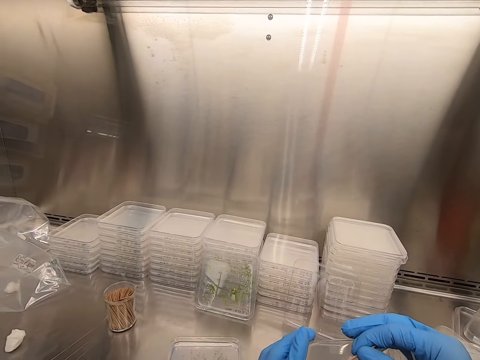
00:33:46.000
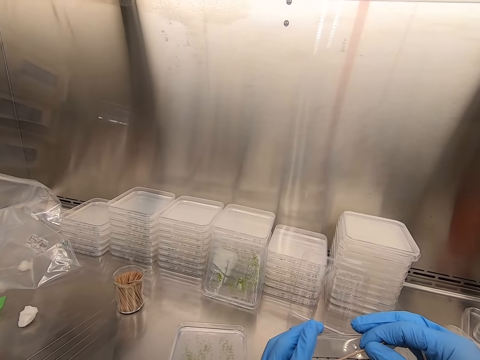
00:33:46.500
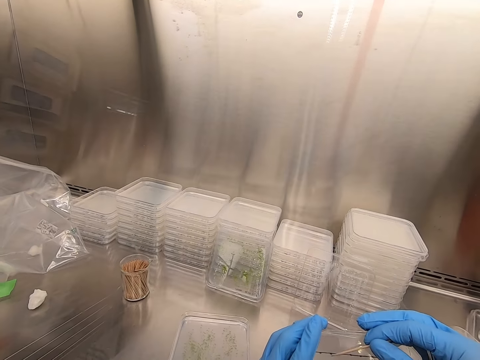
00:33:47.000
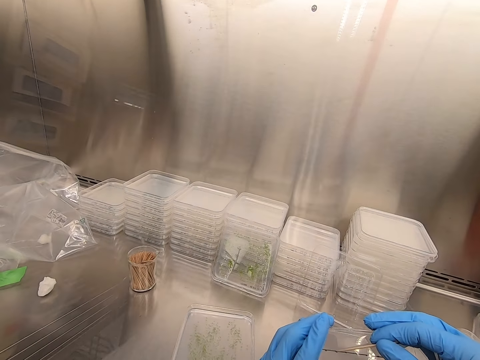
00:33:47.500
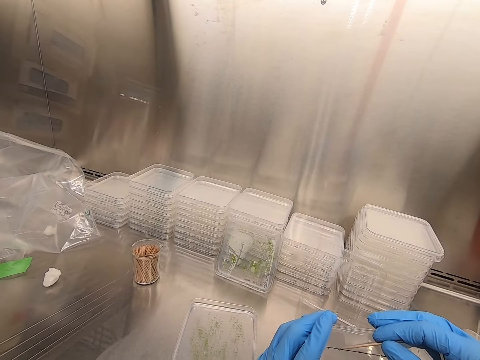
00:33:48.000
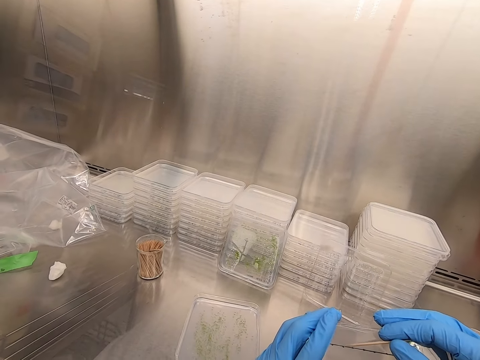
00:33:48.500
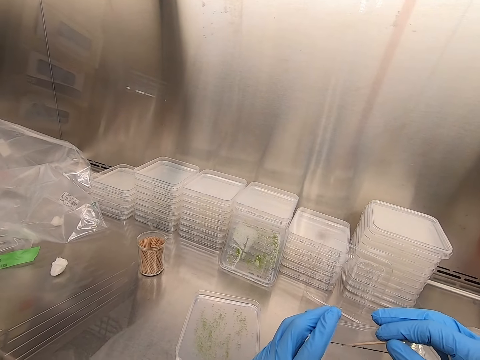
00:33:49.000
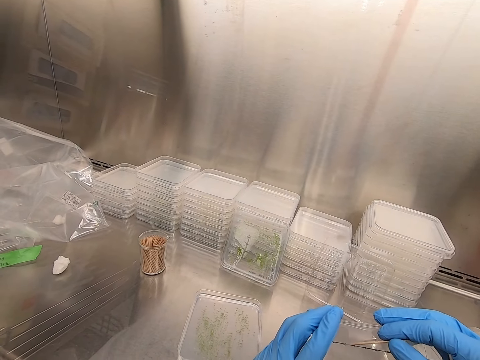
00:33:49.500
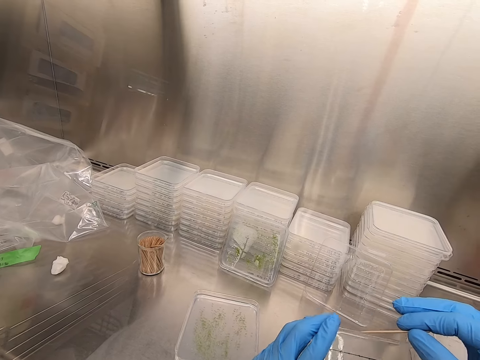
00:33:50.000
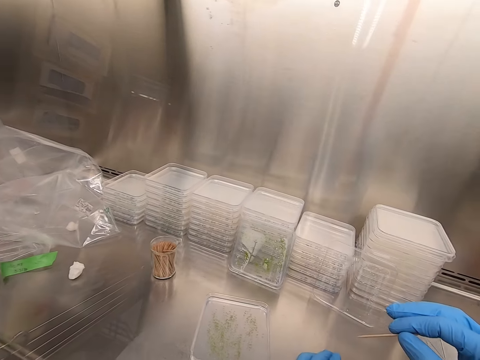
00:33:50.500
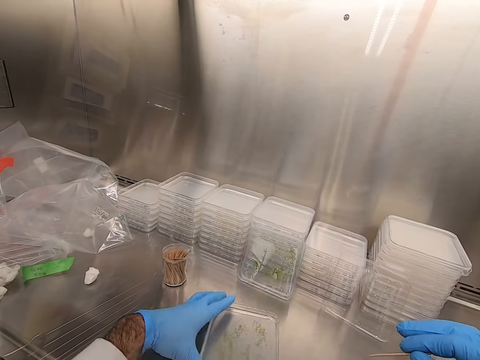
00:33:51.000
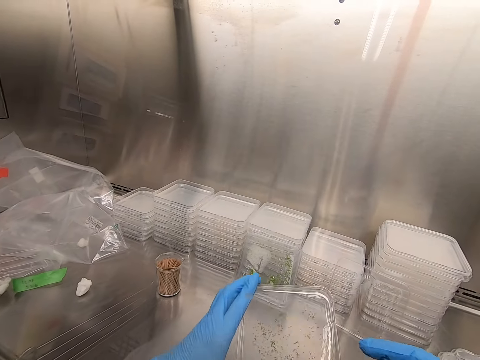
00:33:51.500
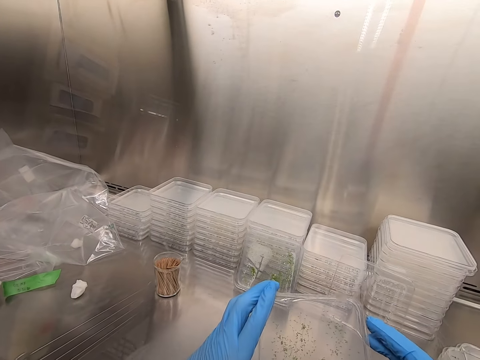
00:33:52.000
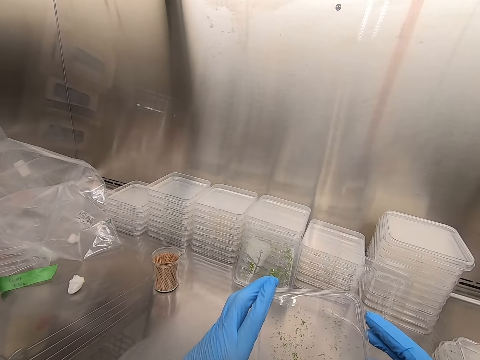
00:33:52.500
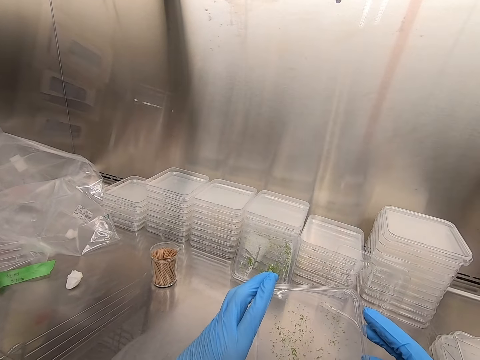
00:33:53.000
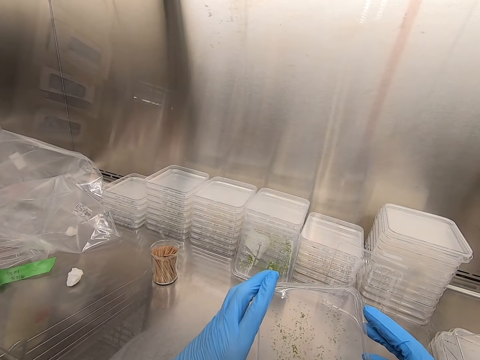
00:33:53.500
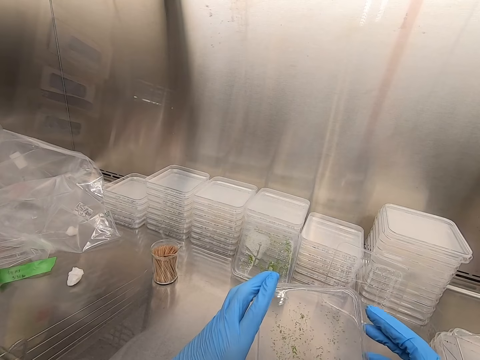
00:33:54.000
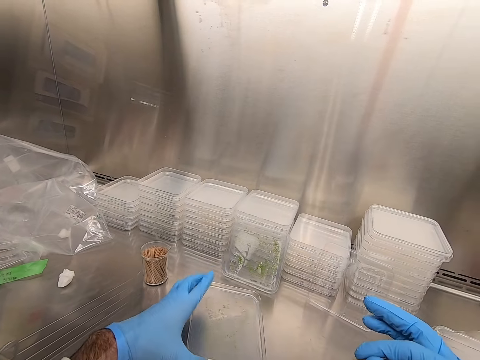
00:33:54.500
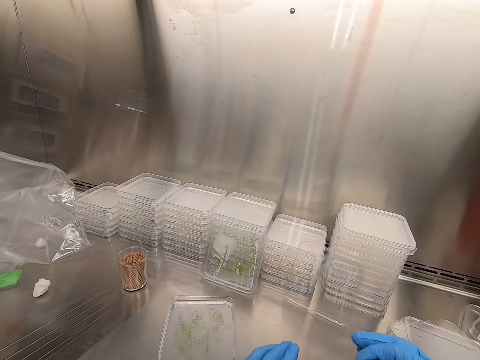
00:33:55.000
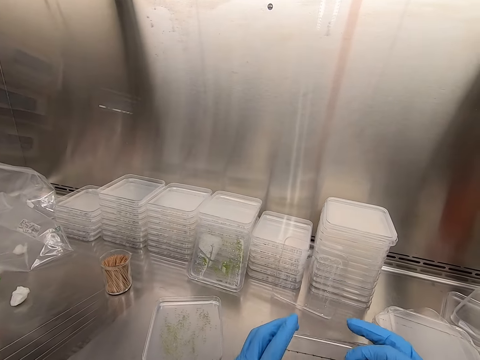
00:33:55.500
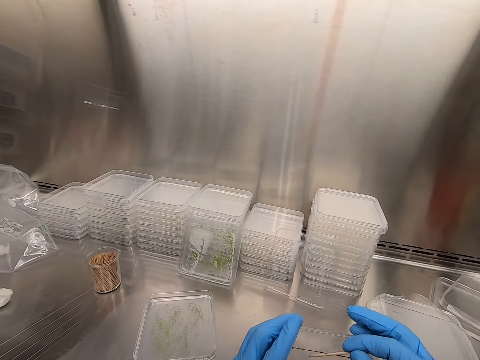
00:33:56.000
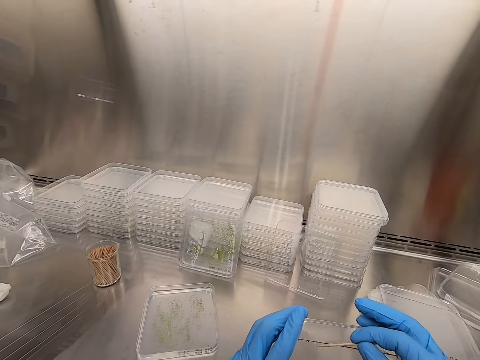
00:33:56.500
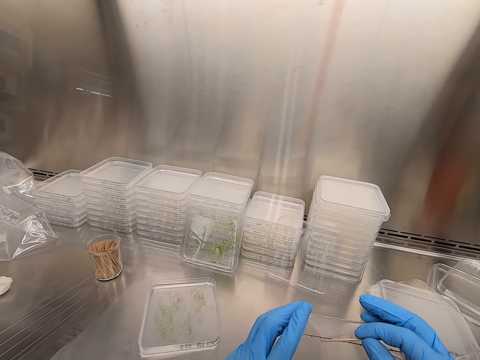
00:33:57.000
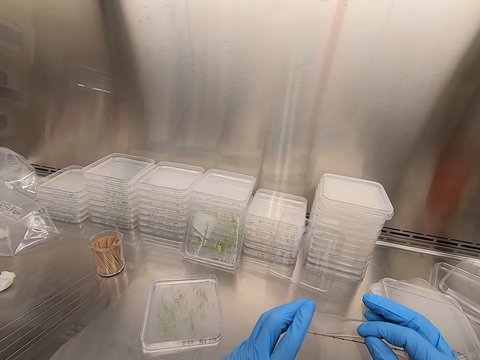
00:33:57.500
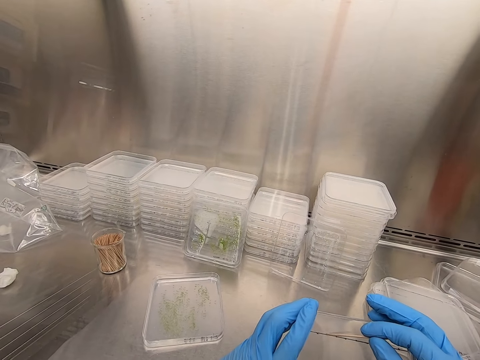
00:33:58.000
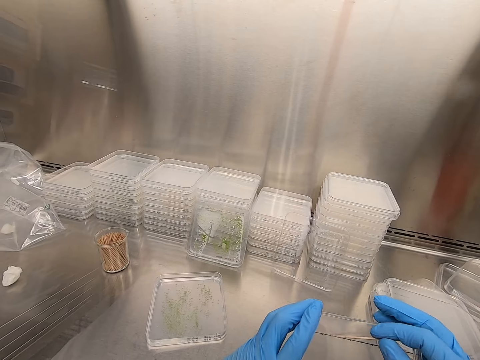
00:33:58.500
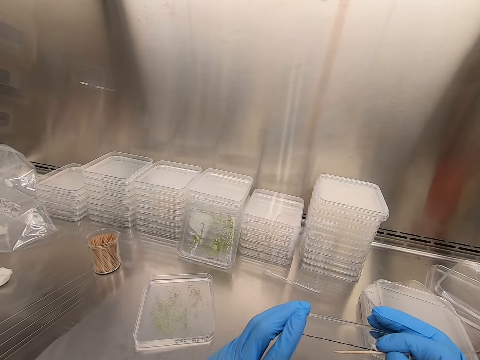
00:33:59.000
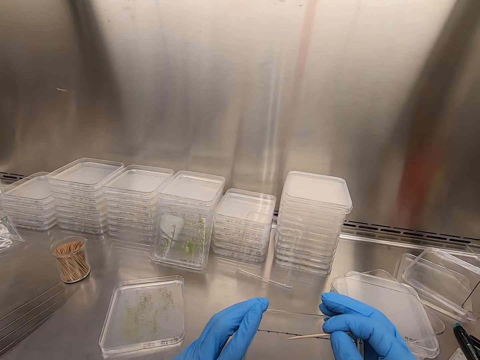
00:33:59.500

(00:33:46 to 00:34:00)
The camera wearer picks up an acrylic sheet. They remove particles from the acrylic sheet. They place the acrylic sheet on the table. They remove particles from the acrylic sheet.

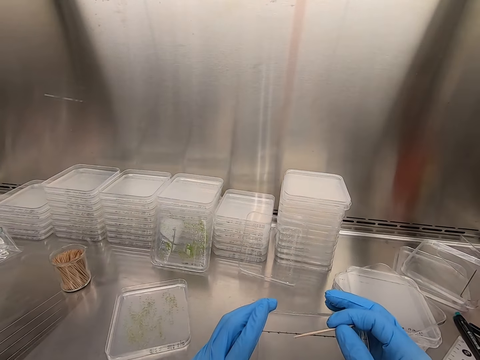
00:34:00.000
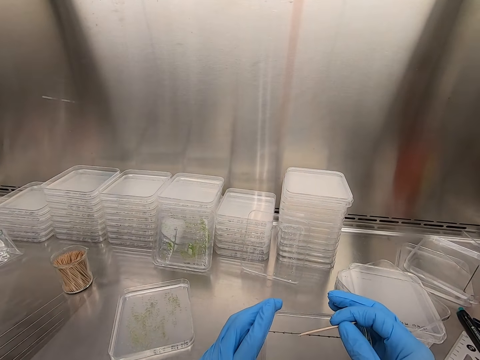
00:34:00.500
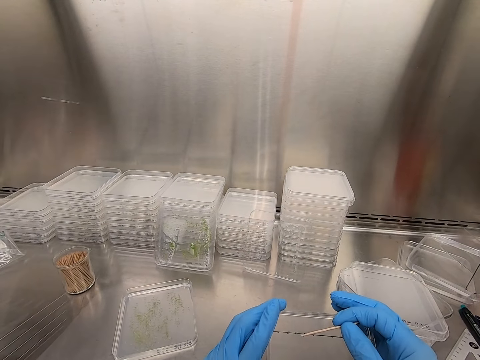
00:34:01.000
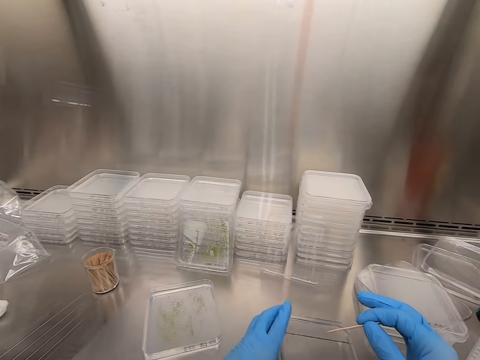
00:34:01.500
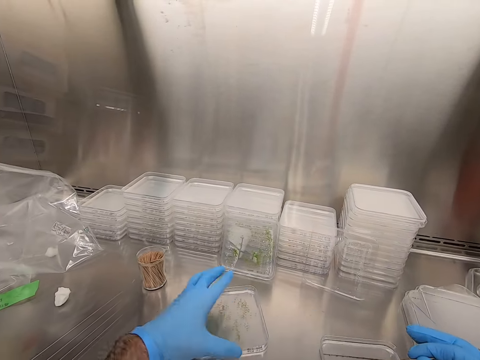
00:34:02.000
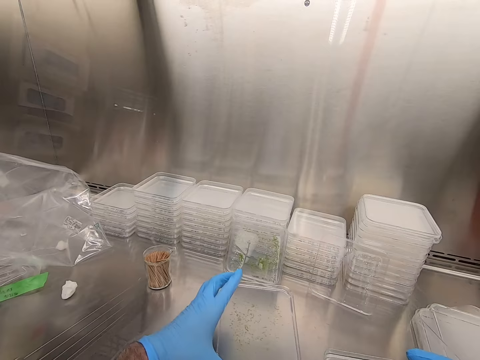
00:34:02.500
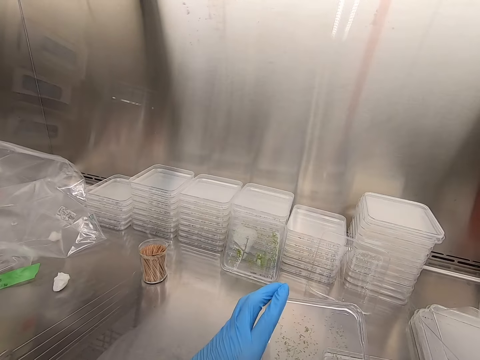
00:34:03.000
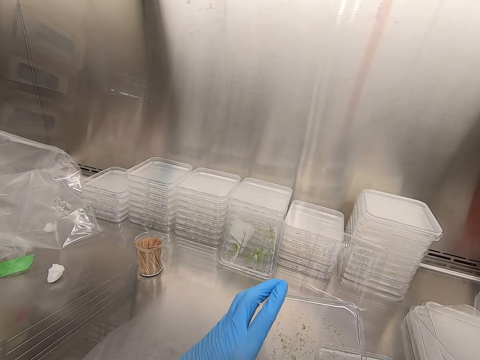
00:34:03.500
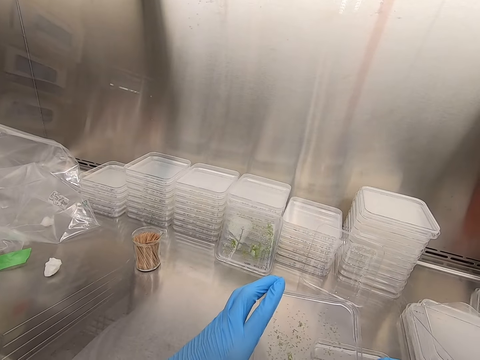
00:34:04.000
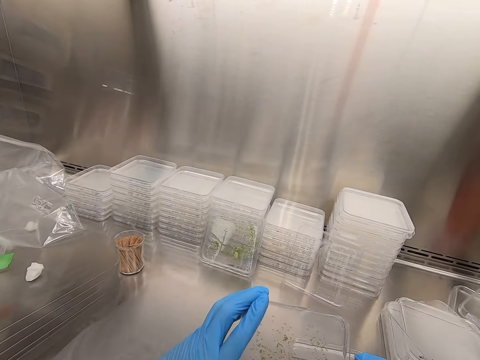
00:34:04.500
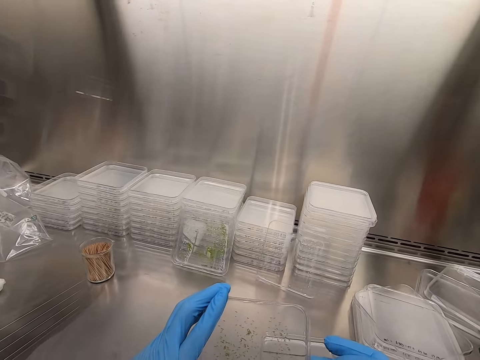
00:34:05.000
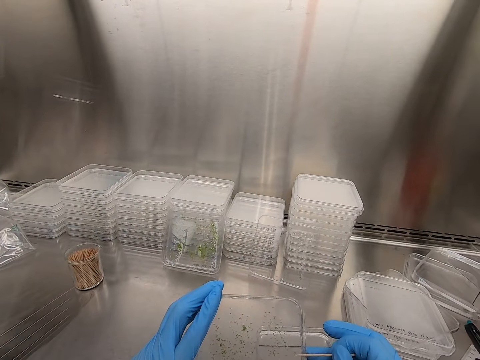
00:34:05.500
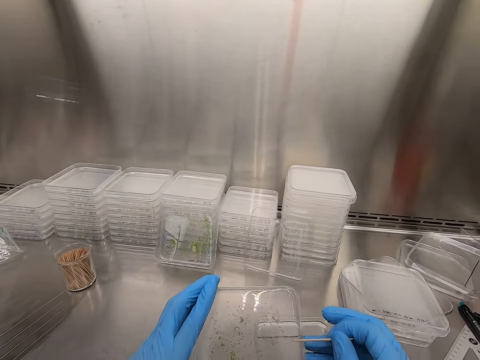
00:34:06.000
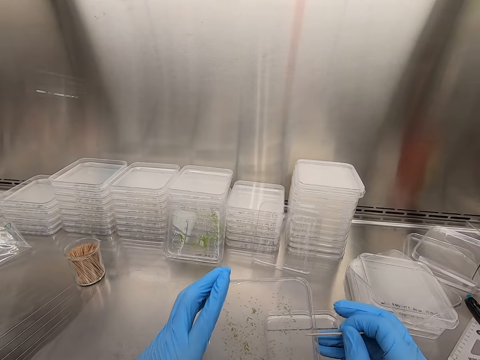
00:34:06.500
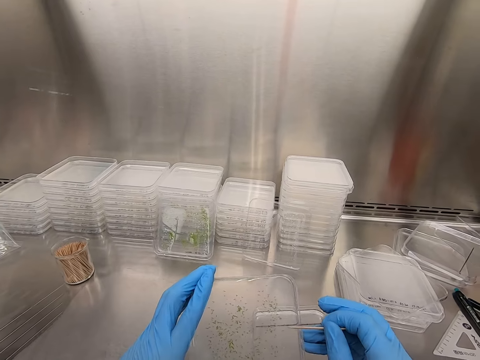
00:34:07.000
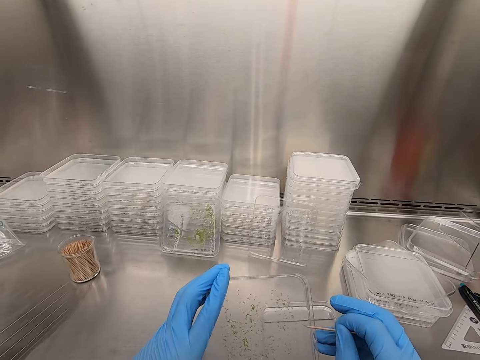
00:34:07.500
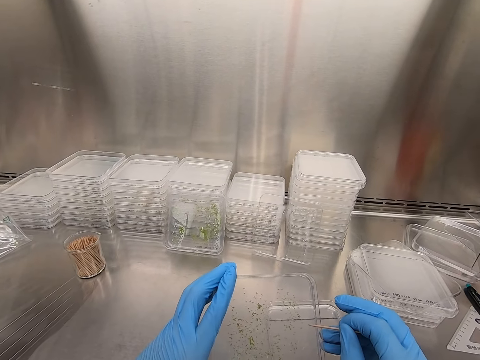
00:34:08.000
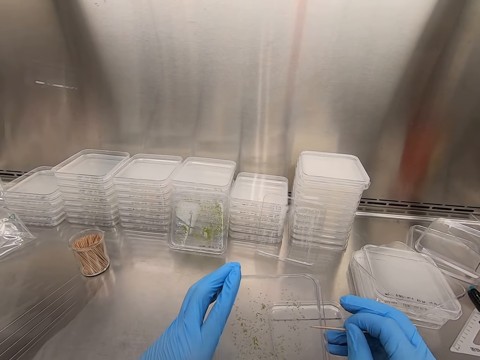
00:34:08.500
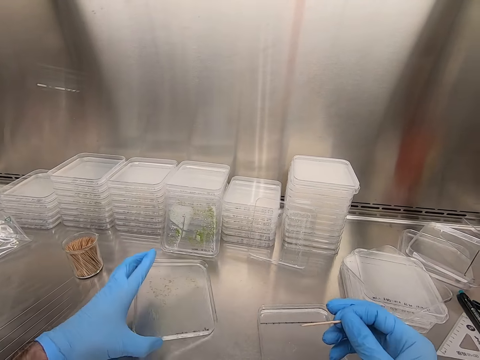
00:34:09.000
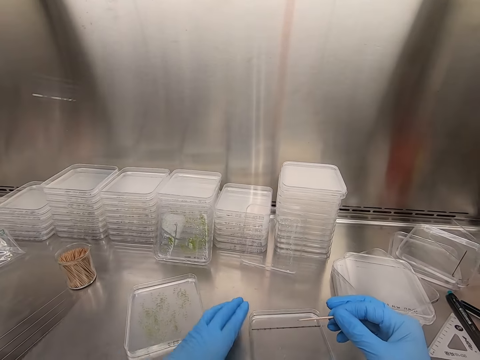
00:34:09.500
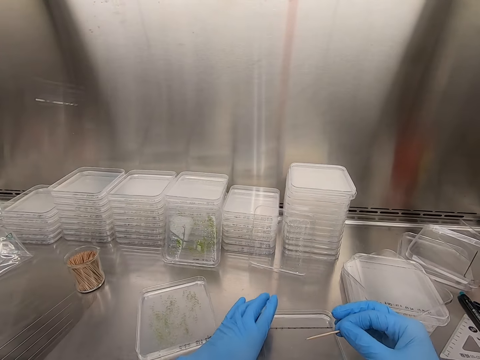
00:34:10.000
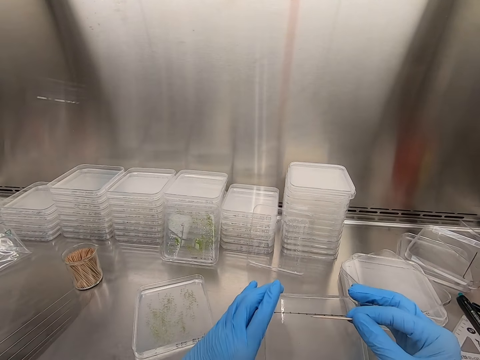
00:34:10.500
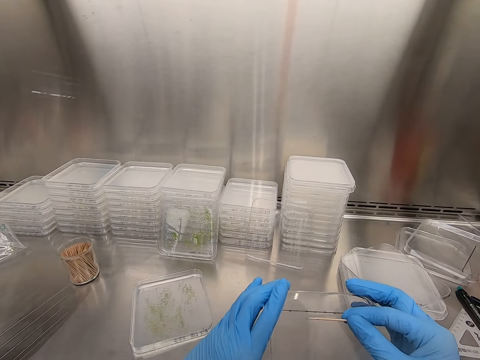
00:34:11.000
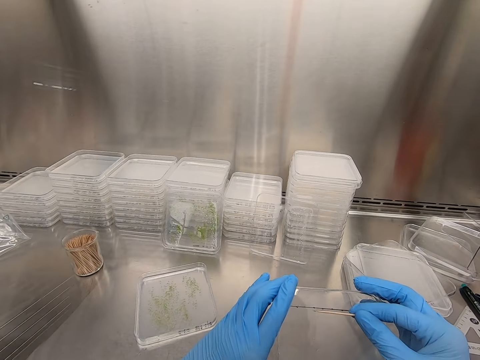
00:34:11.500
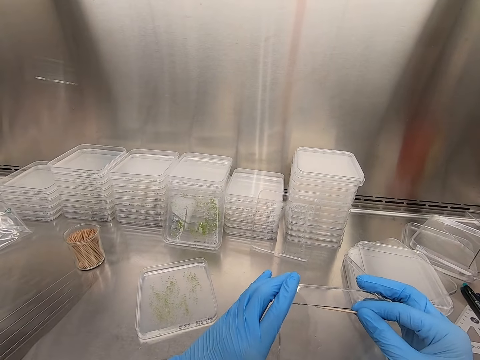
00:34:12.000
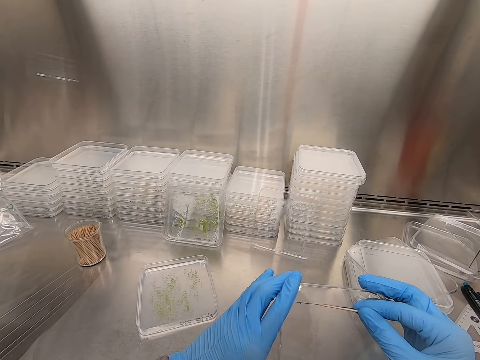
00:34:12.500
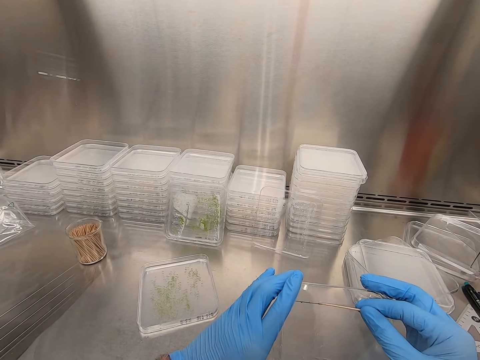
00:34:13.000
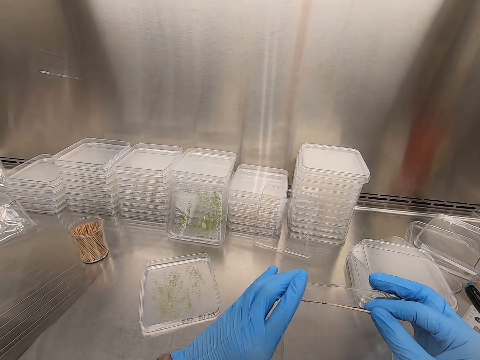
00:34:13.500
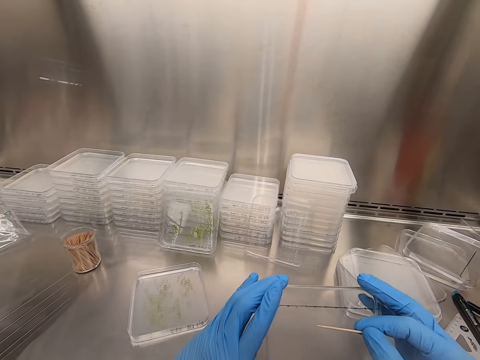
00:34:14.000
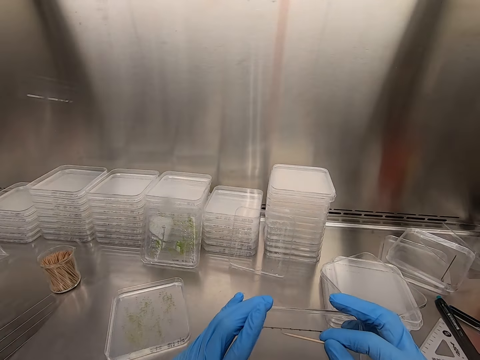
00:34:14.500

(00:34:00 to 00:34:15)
The camera wearer picks up the acrylic sheet. They pick particles from the acrylic sheet. They drop the acrylic sheet. They pick up the acrylic sheet. They remove particles from the acrylic sheet.
